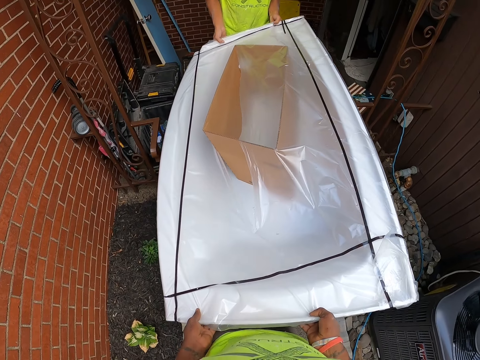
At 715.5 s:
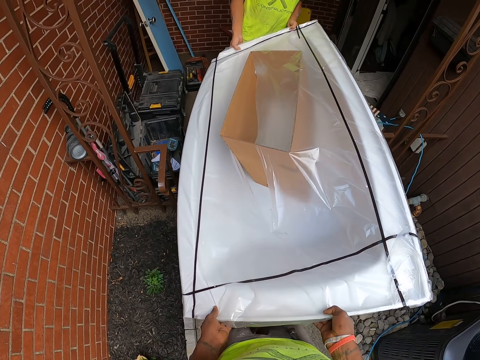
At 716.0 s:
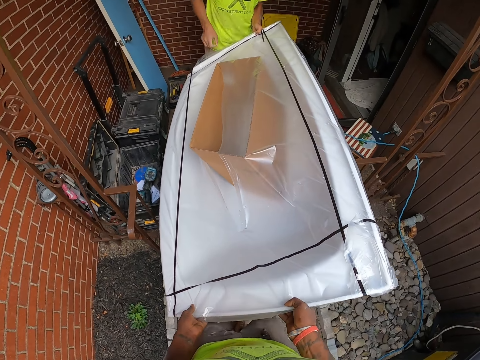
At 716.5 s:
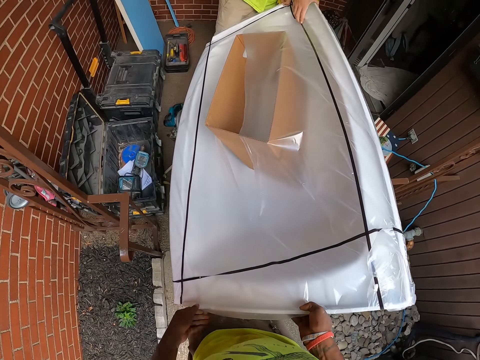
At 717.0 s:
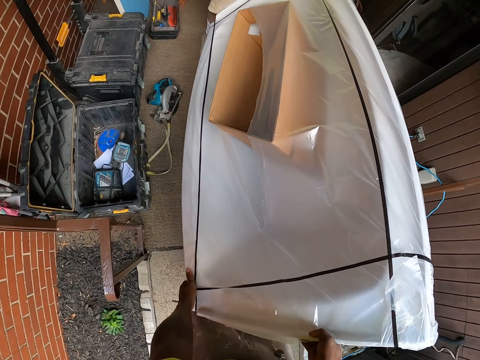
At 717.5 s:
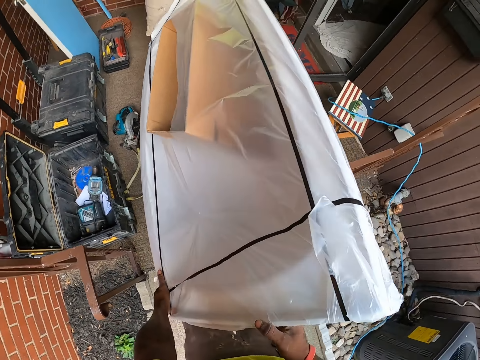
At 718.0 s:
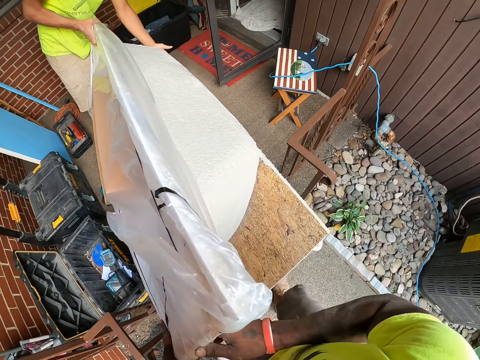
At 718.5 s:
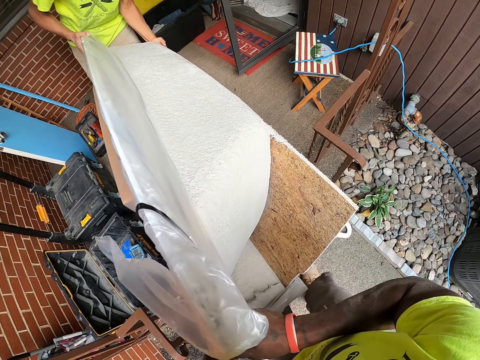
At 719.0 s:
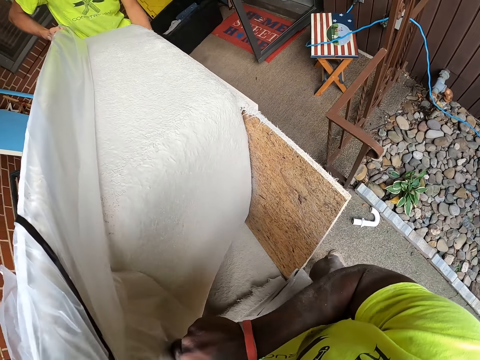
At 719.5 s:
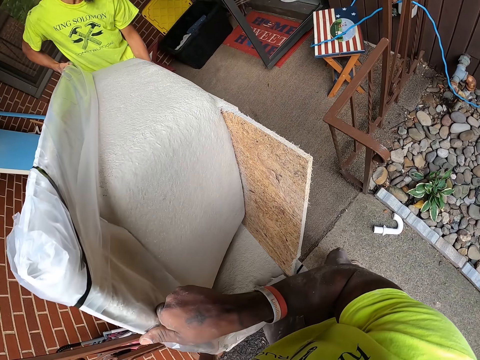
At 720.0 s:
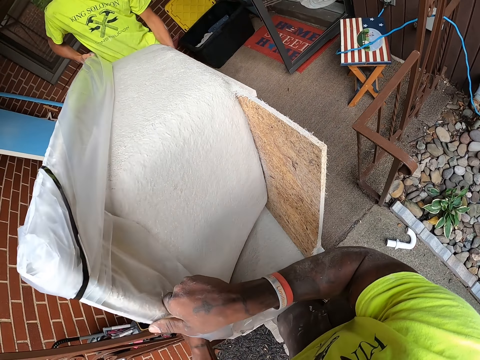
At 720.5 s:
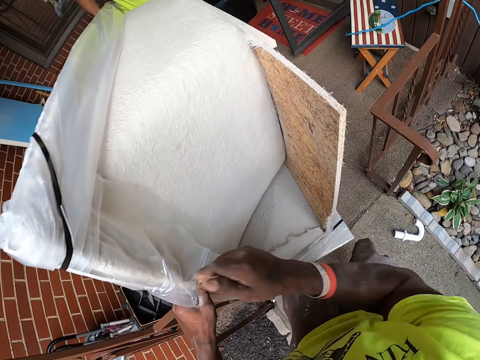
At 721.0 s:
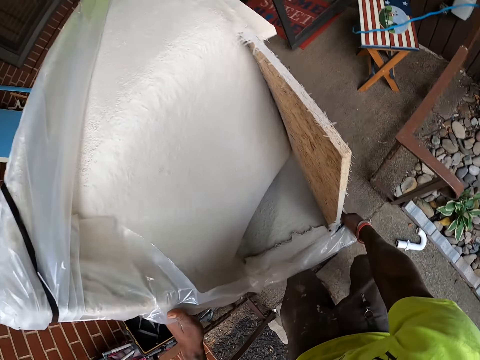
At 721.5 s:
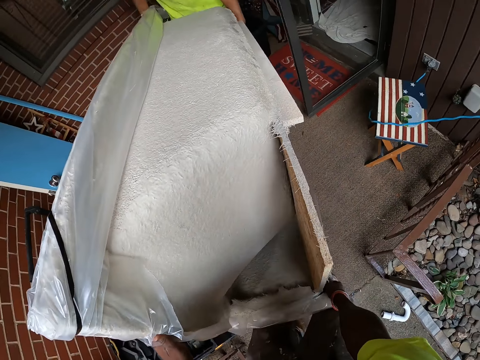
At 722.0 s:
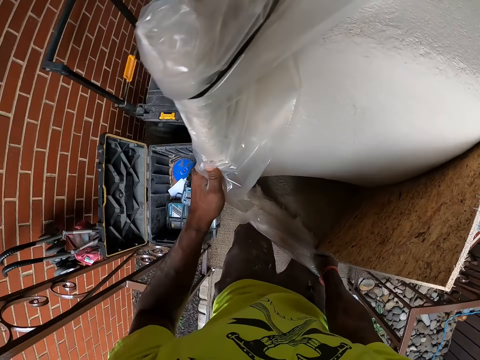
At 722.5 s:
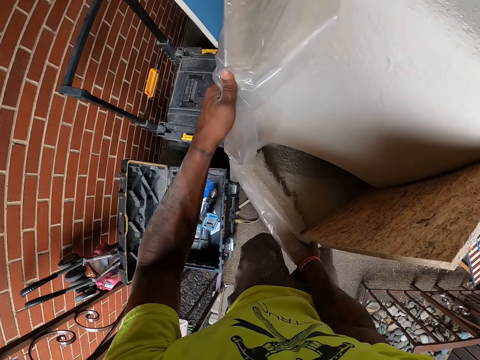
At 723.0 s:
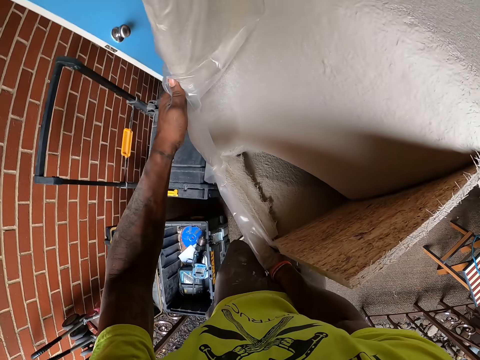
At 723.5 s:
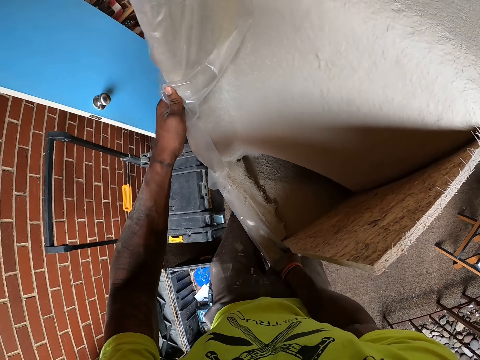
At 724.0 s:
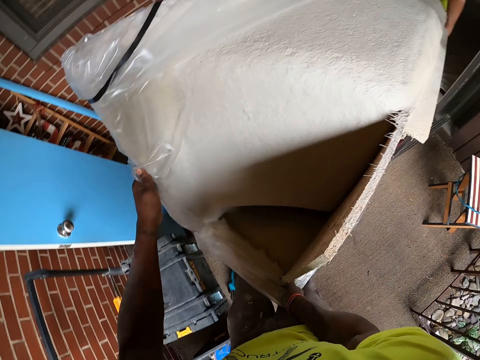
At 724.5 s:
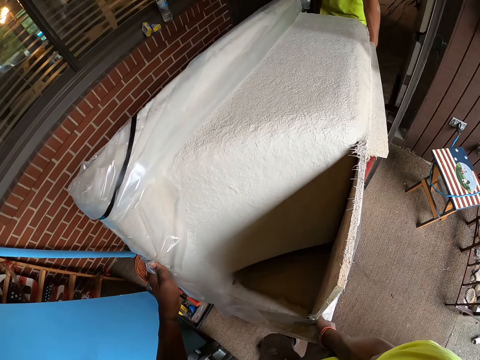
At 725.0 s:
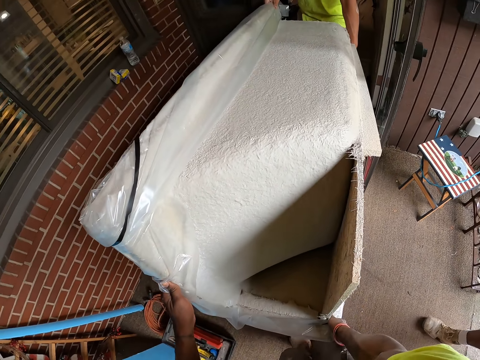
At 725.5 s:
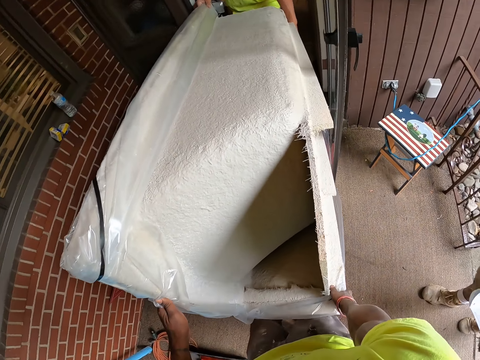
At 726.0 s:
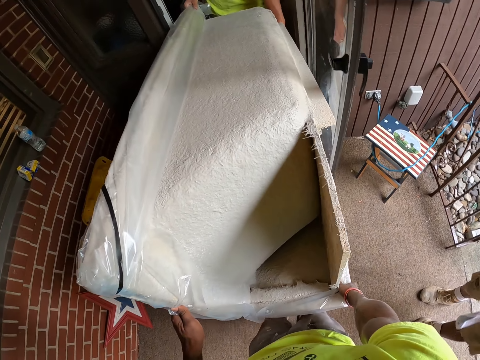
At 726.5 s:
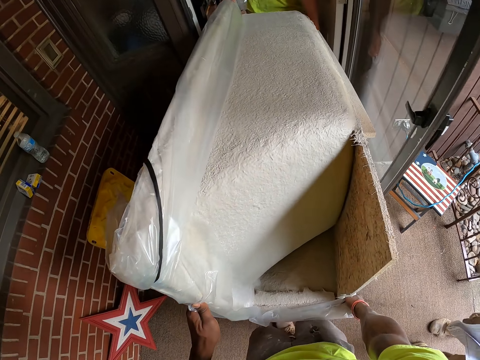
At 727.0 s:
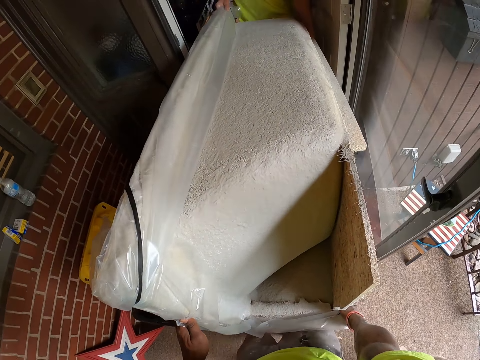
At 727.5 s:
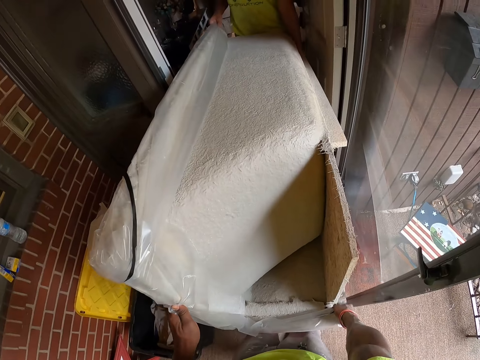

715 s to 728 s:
The camera wearer tilts the bathtub with a carpenter. He turns the bathtub with the carpenter with both of his hands. He walks towards the inside of the house.

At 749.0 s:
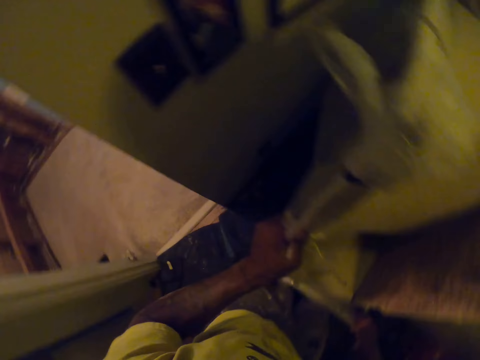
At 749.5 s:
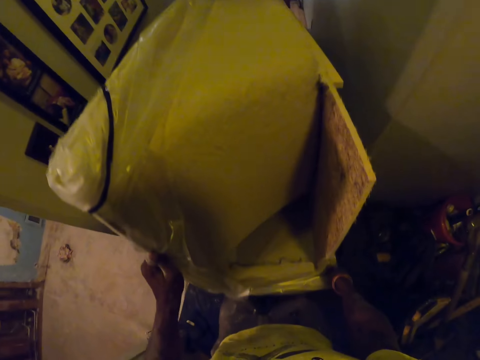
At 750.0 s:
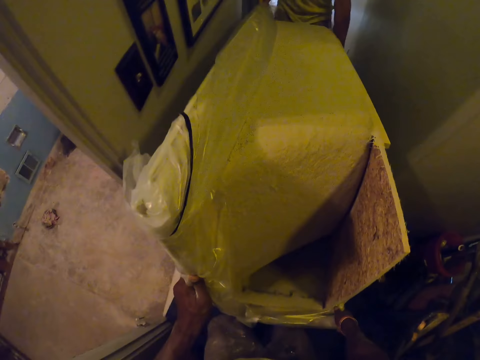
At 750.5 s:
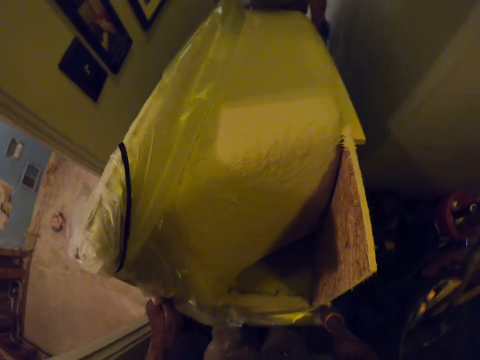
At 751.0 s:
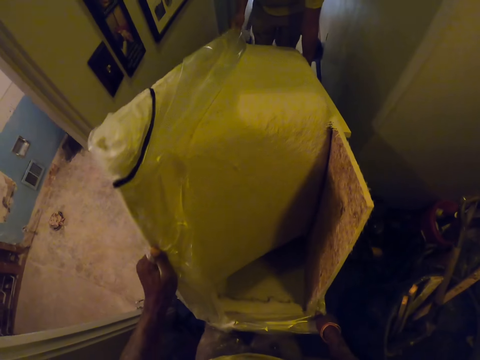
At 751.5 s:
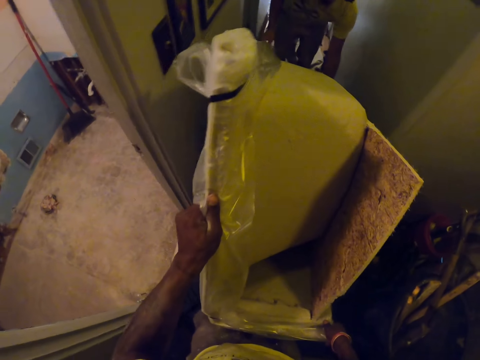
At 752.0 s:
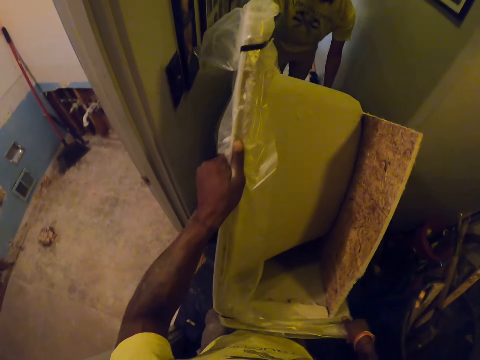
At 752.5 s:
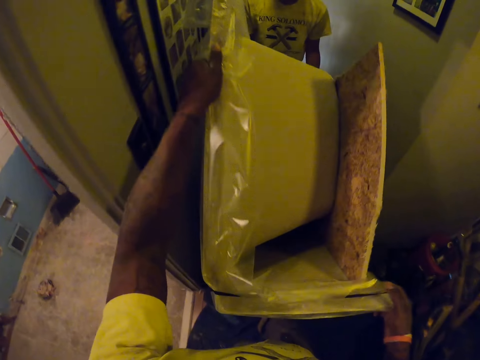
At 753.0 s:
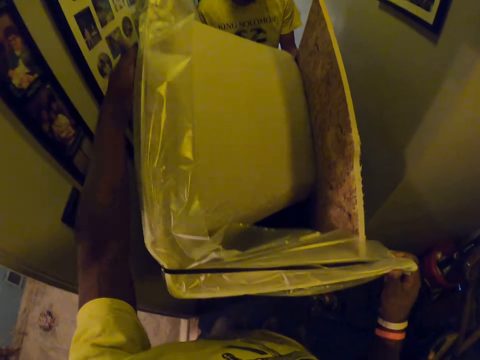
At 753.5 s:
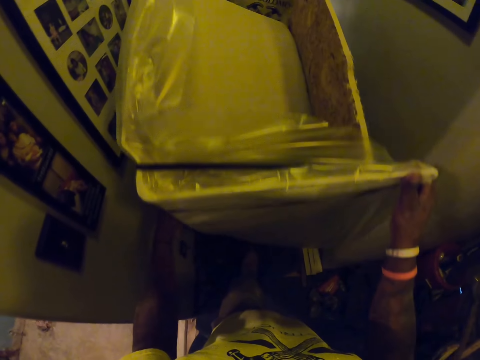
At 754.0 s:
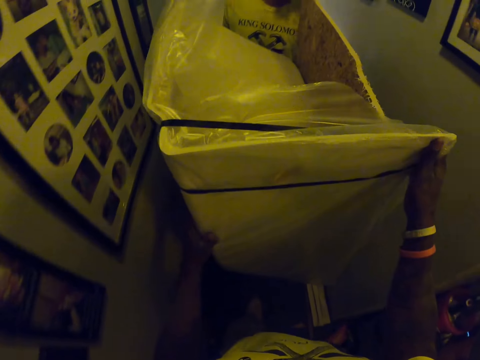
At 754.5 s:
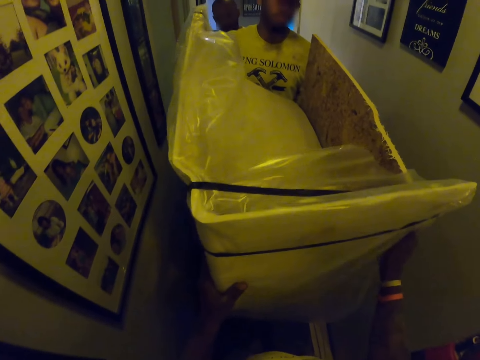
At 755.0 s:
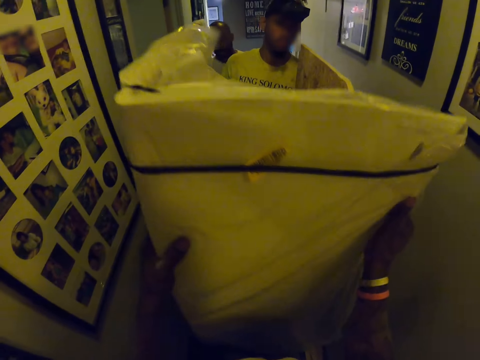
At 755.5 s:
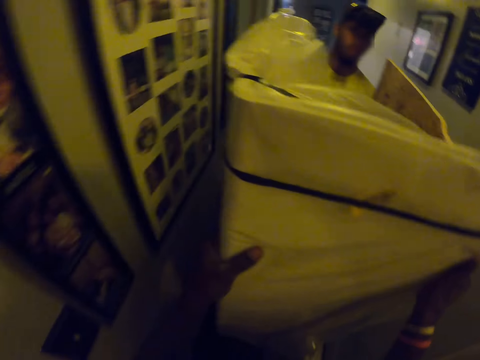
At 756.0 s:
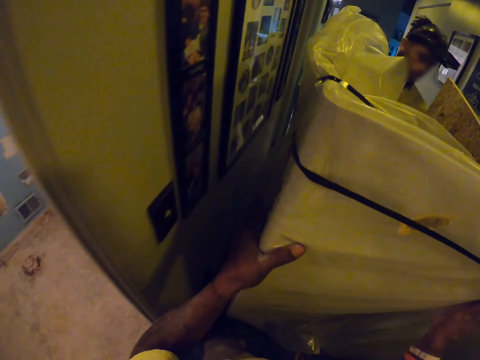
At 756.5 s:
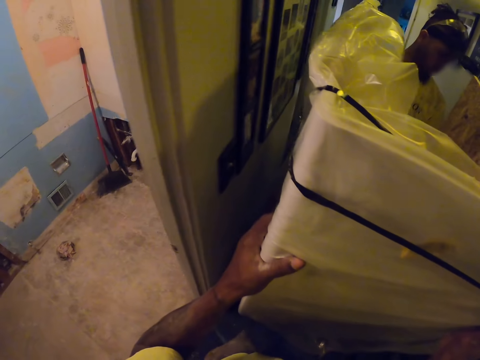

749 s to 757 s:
A carpenter places the bathtub on the floor with both of his hands. The camera wearer places the bathtub on the floor with both of his hands. He tilts the bathtub with the carpenter. He moves the bathtub with the carpenter with both of his hands into the bathroom. He walks towards the inside of the room.

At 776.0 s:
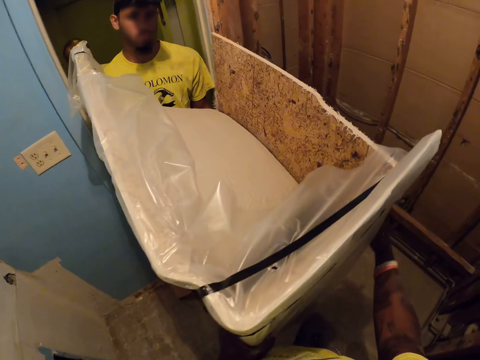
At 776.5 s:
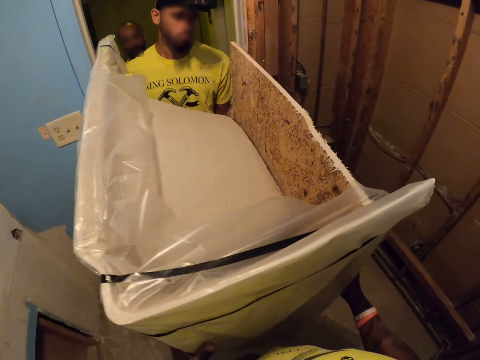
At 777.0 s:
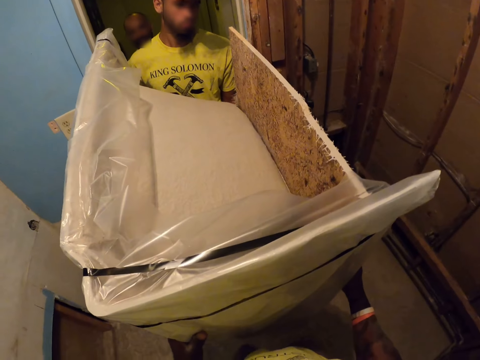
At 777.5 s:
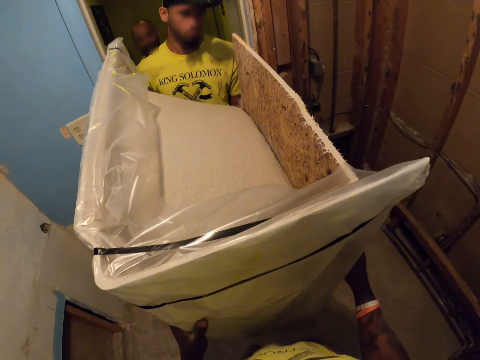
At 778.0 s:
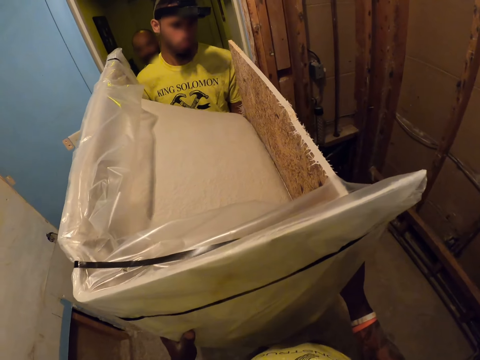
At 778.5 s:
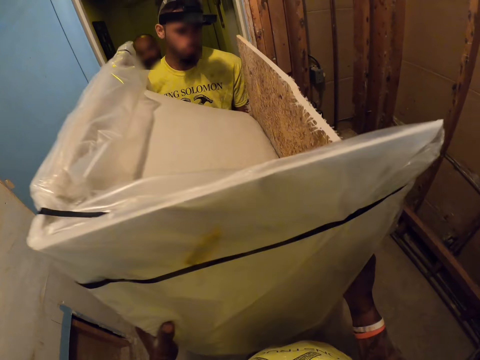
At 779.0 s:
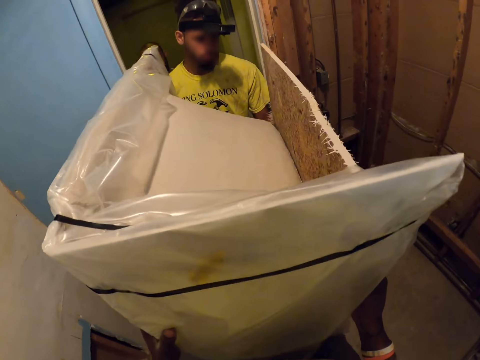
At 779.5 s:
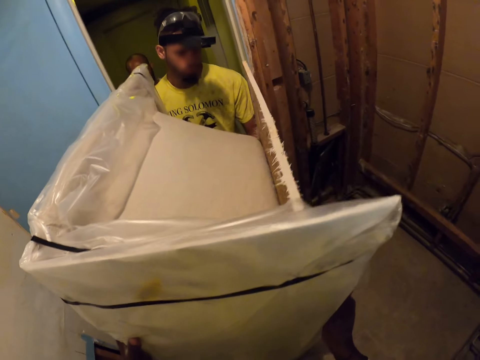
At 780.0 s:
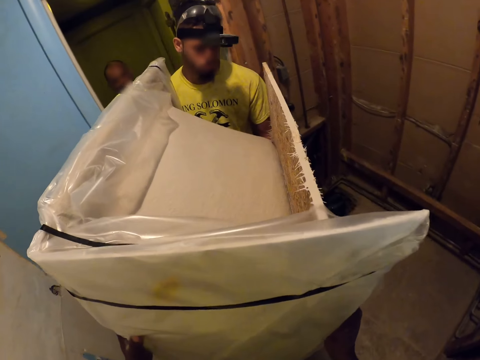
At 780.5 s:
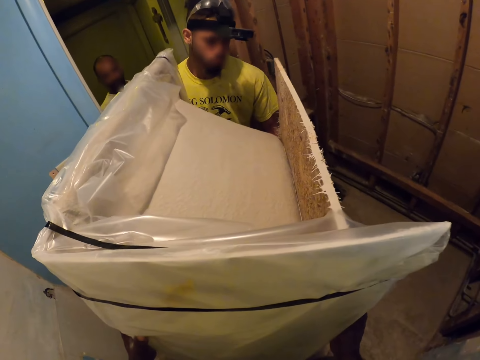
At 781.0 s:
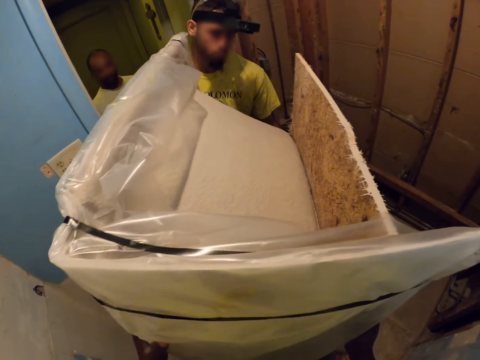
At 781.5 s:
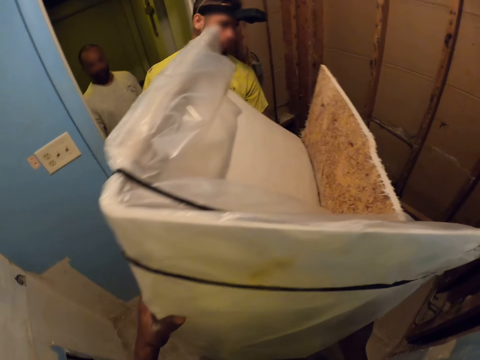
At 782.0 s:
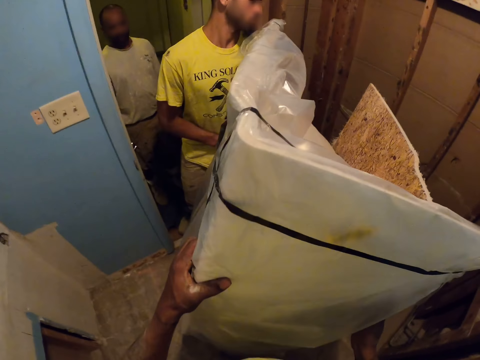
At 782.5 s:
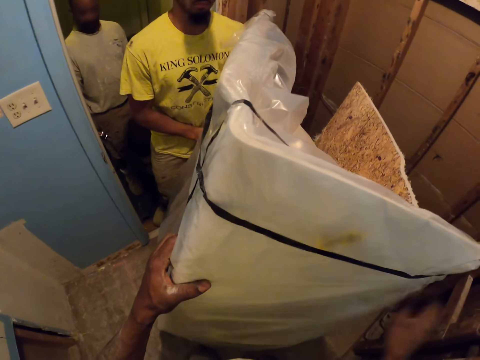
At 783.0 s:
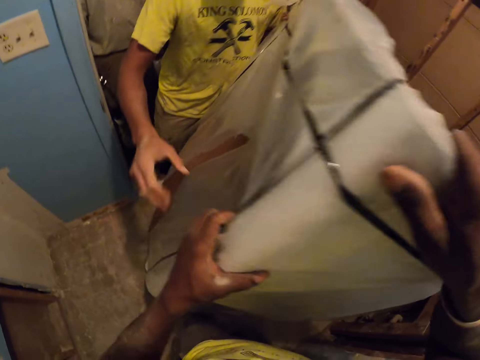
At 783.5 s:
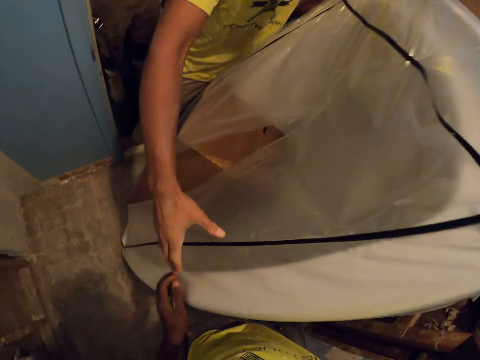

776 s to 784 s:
The camera wearer picks up the bathtub with a carpenter. He adjusts the bathtub on the floor with the carpenter with both of his hands. He places the bathtub on the floor. He stares at the bathtub.
